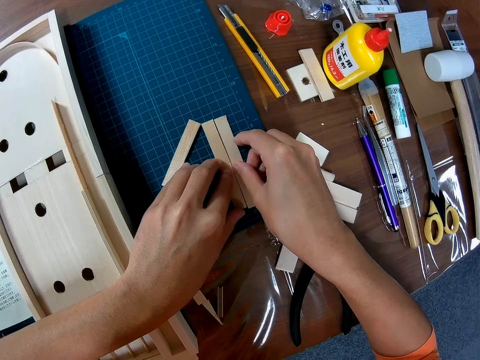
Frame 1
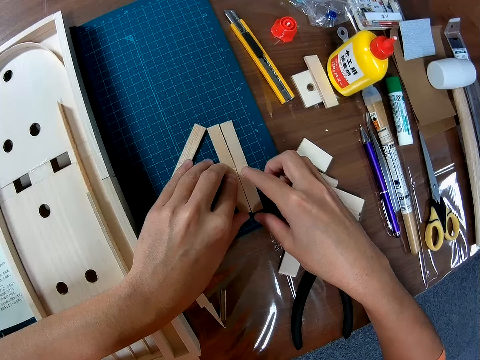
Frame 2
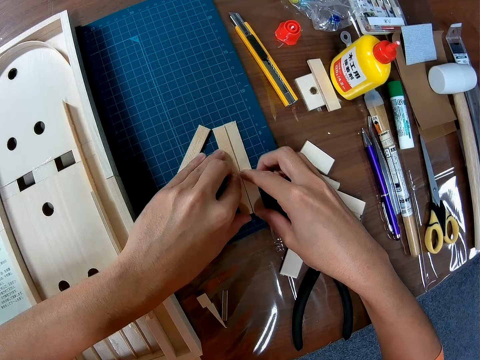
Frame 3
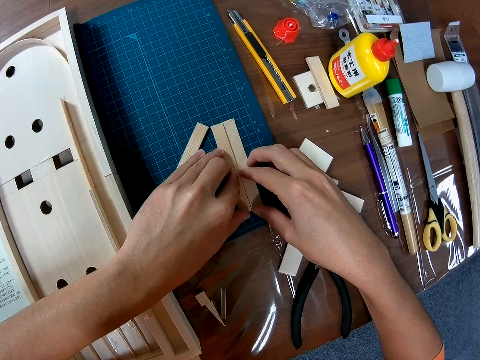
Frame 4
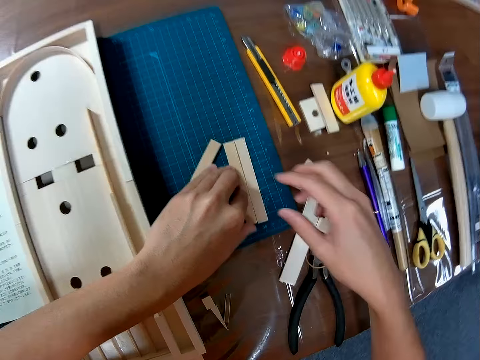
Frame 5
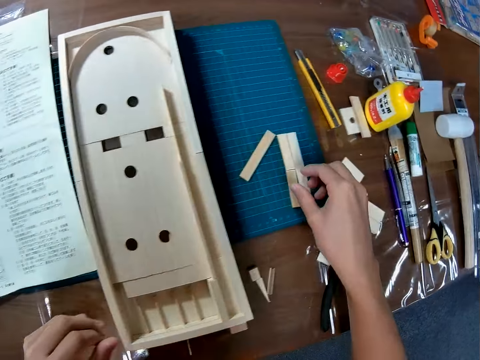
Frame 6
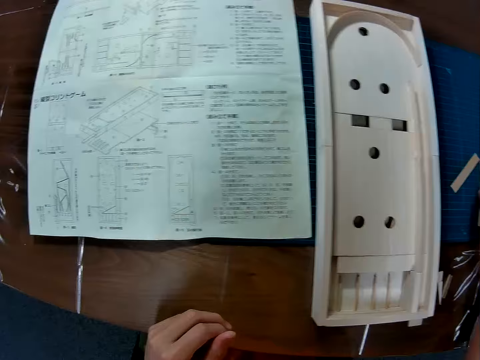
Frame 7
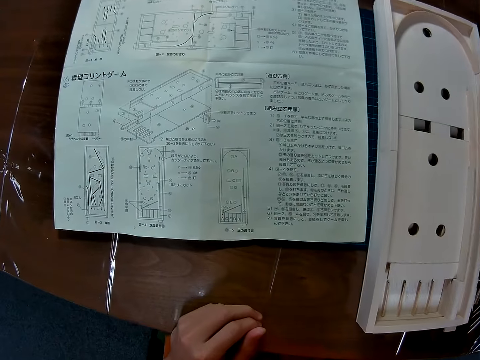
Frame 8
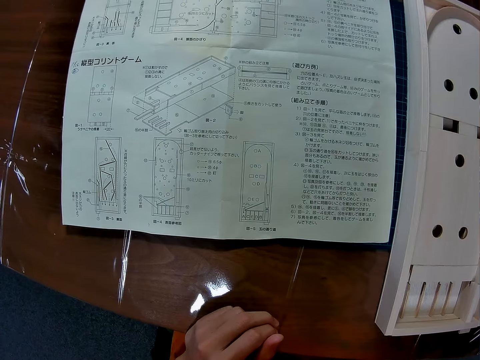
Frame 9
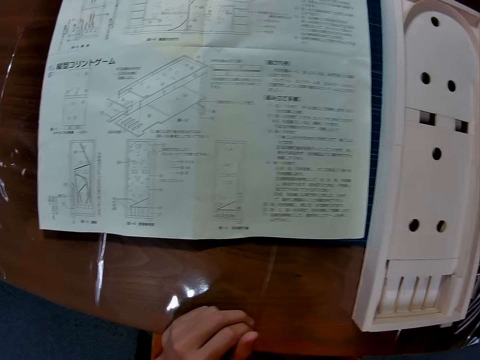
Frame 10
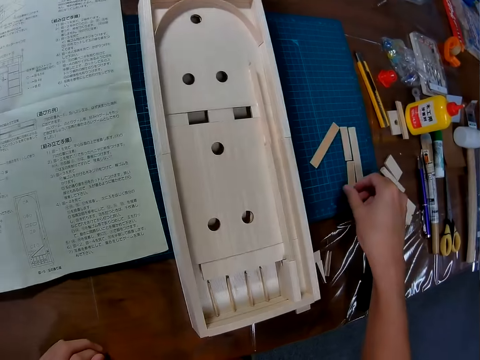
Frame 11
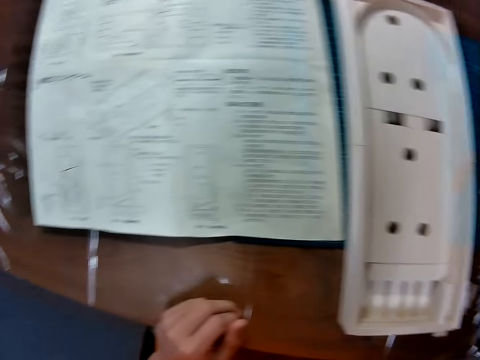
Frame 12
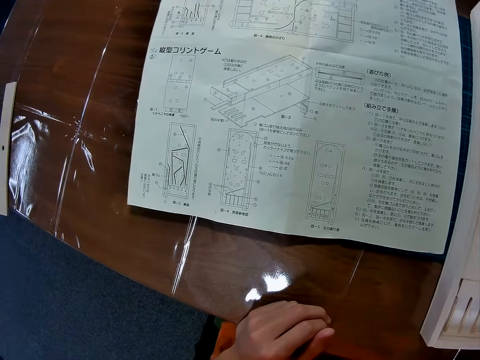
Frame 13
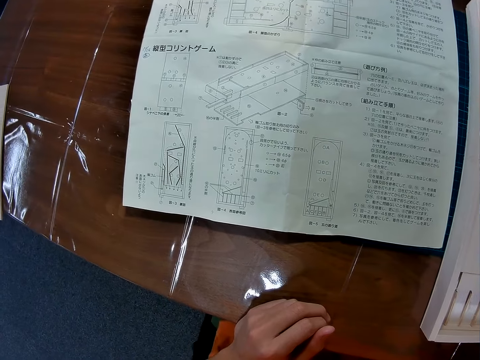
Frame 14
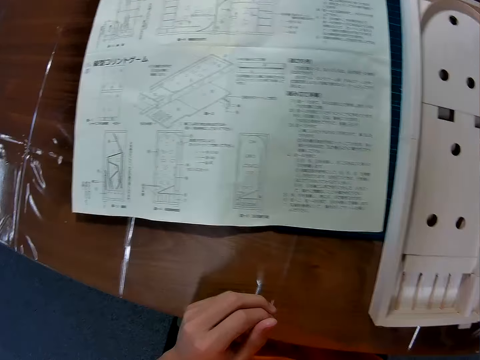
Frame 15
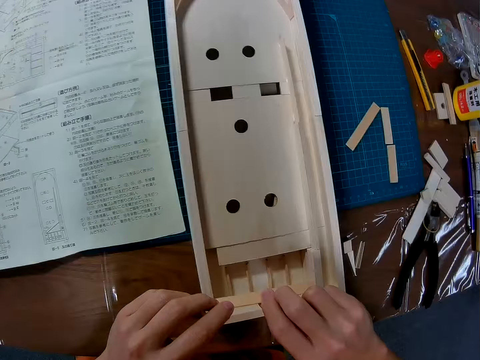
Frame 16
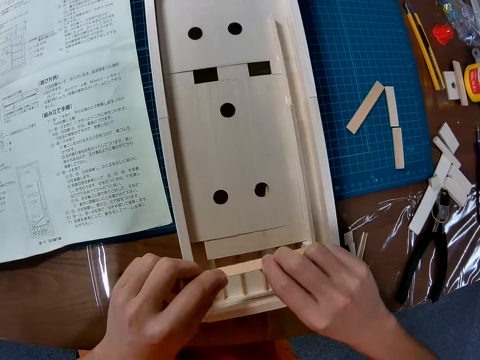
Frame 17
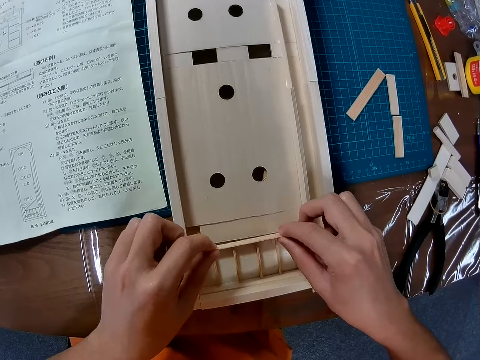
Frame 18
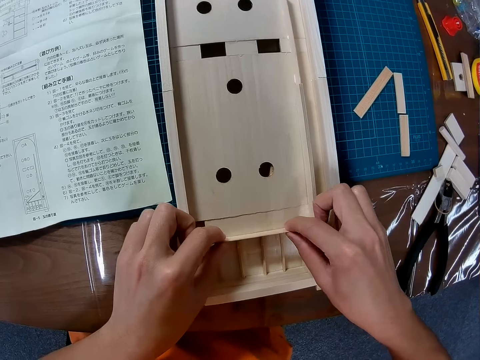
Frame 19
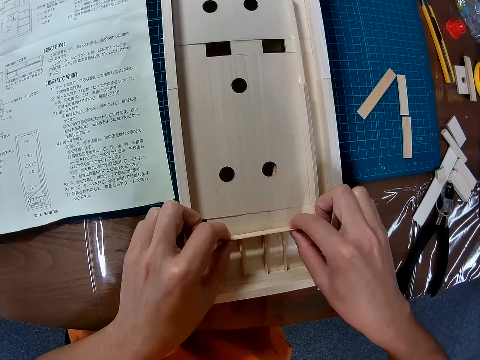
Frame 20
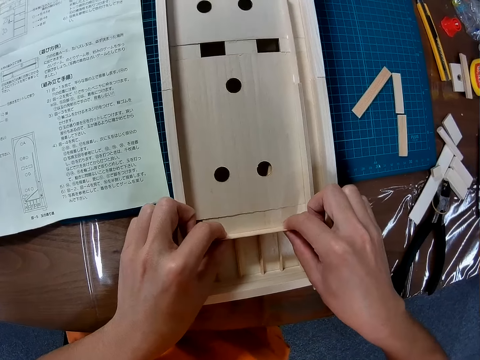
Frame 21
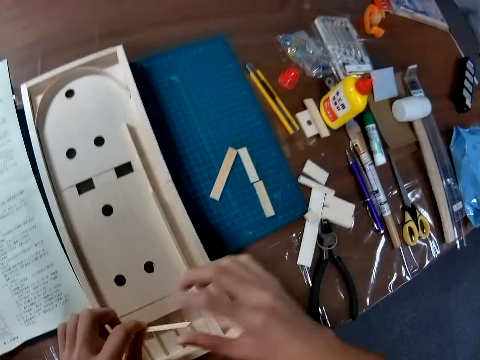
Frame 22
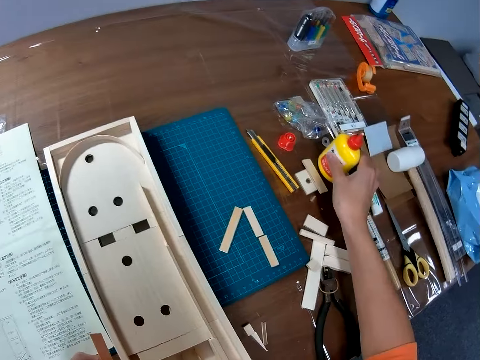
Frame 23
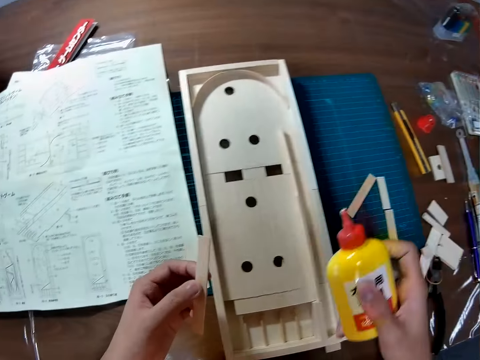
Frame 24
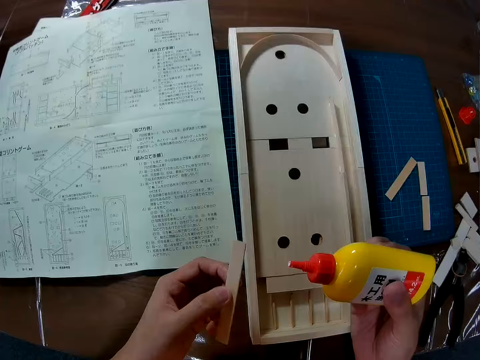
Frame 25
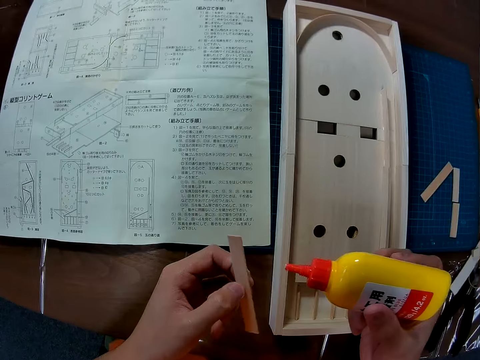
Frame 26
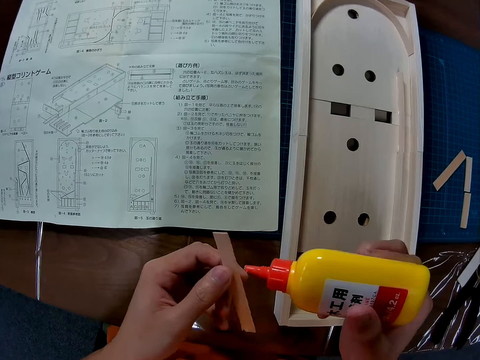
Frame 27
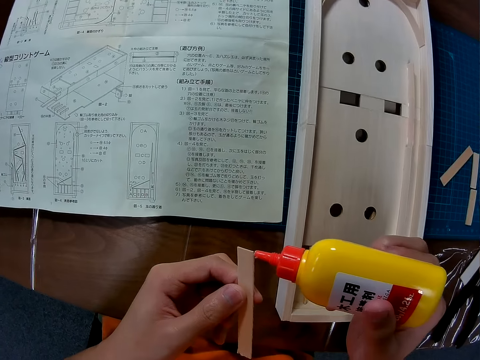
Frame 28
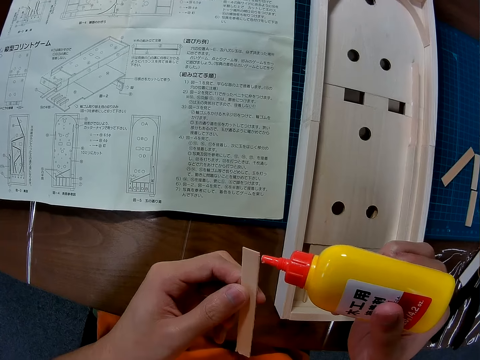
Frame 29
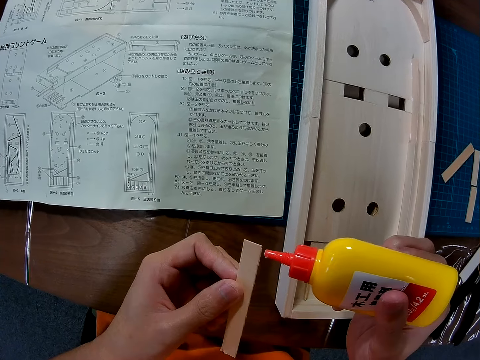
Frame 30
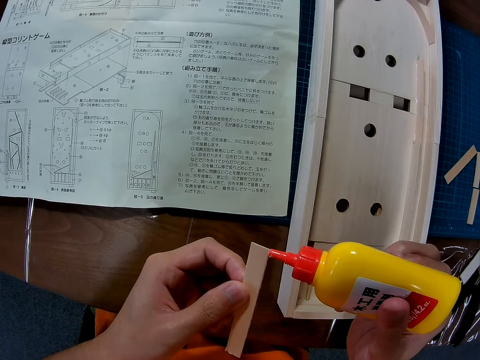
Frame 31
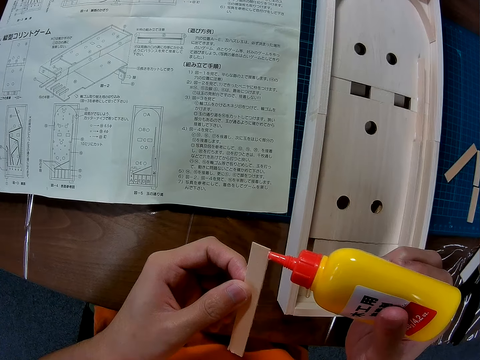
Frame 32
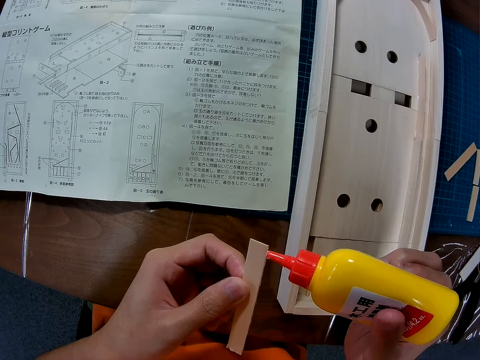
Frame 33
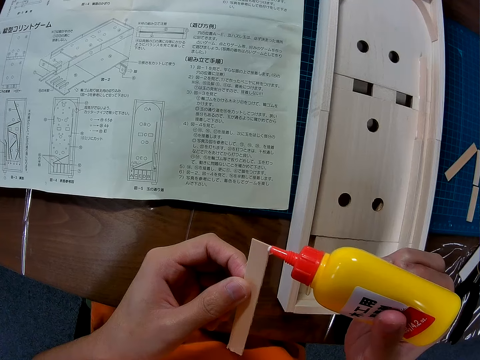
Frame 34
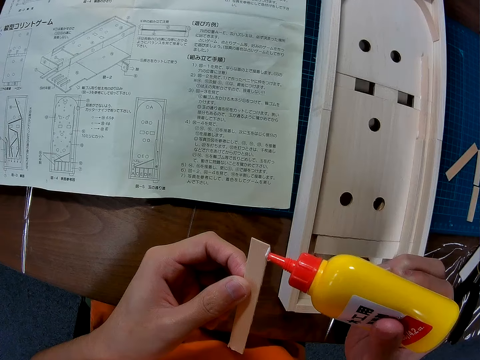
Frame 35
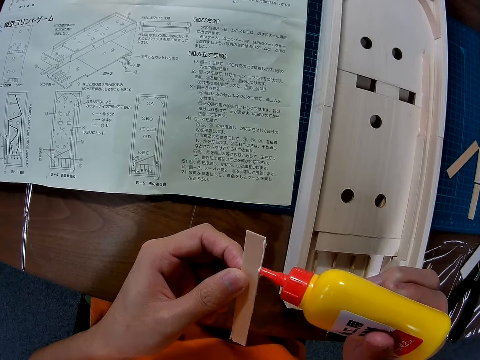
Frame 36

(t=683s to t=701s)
The camera wearer places the wood pieces side by side with a longer wood piece on the table. He looks at the sketch paper. He picks one of the wood pieces on the table. He looks at the sketch paper. He fixes the piece of wood. He places the wood piece on the wood craft. He takes the glue bottle from the table with his right hand. He applies the glue on the piece of wood.

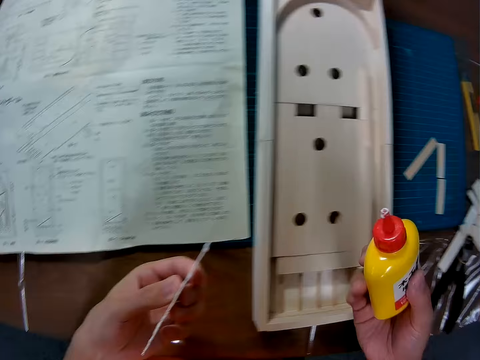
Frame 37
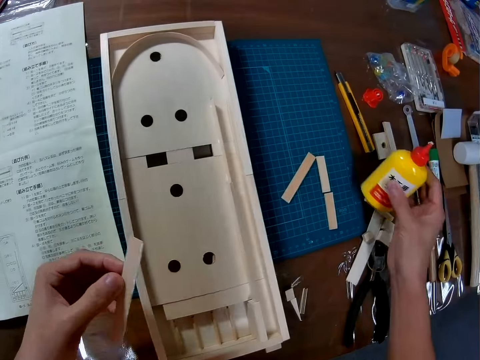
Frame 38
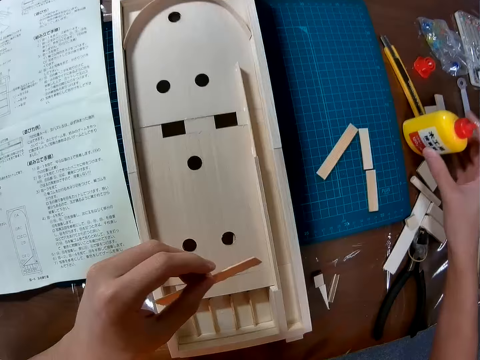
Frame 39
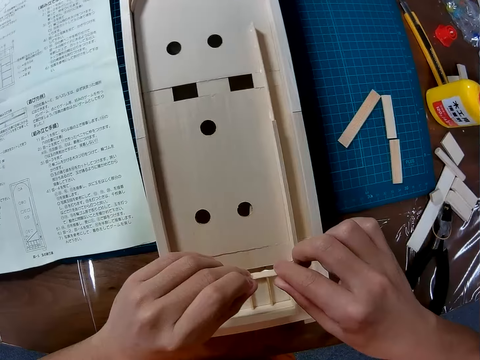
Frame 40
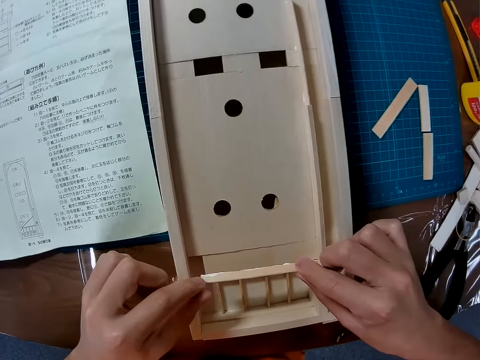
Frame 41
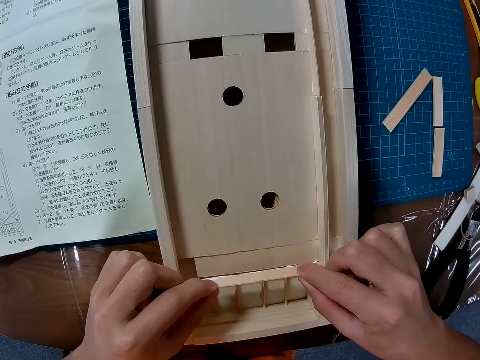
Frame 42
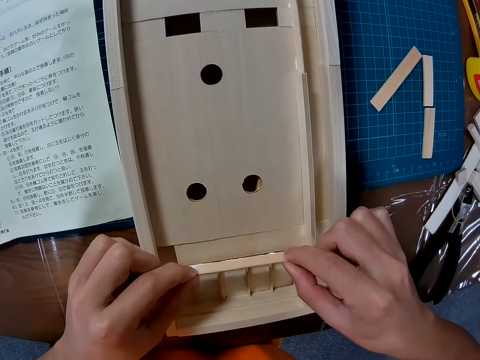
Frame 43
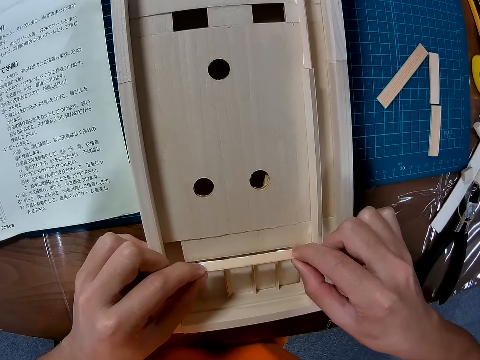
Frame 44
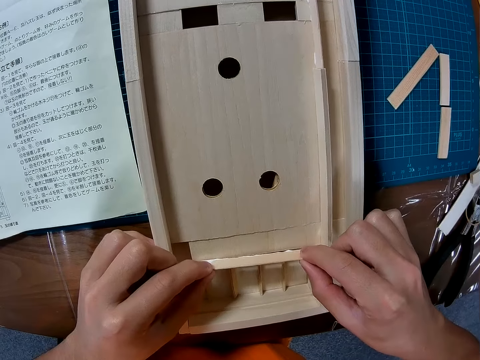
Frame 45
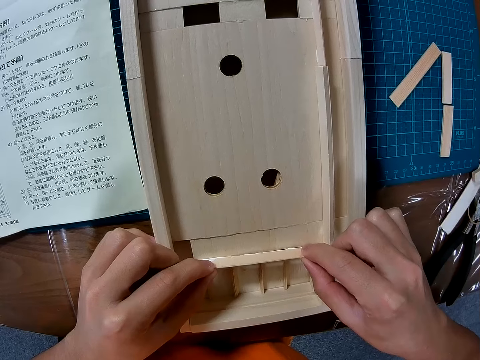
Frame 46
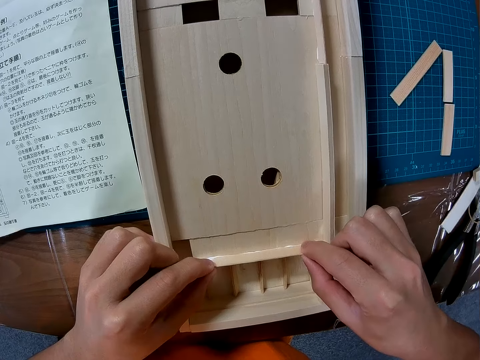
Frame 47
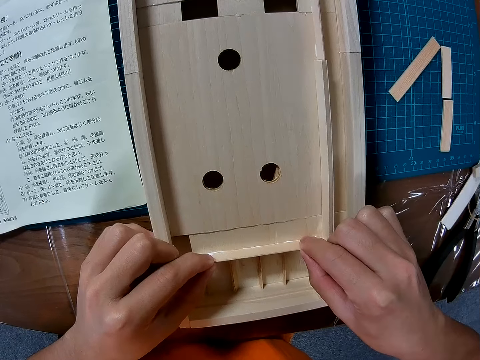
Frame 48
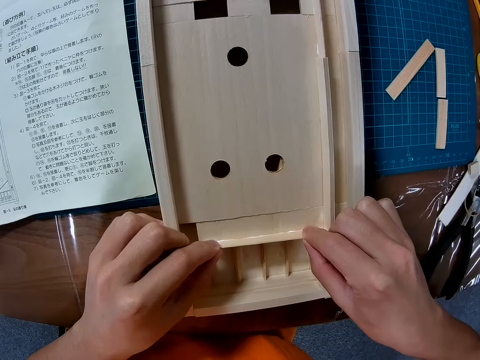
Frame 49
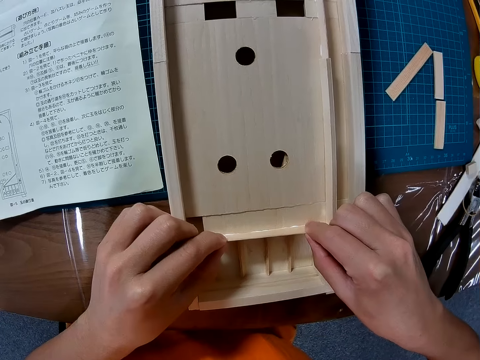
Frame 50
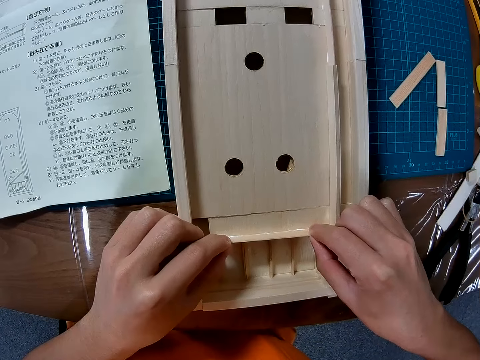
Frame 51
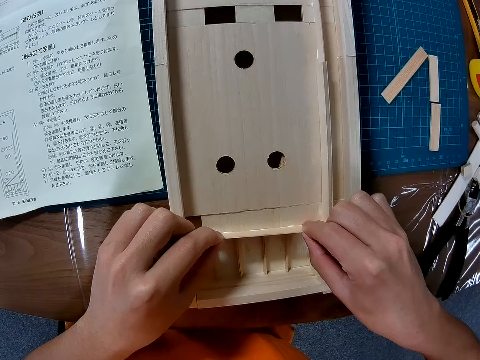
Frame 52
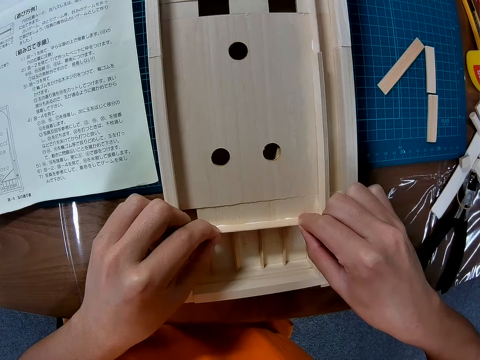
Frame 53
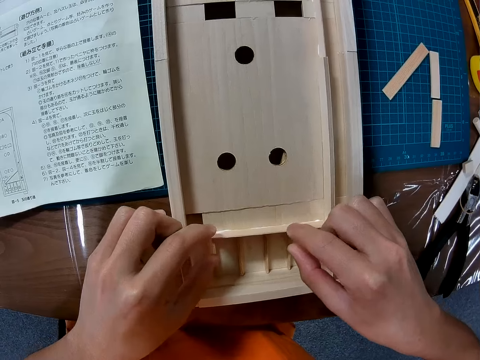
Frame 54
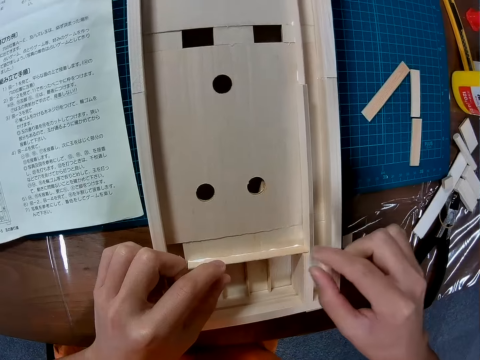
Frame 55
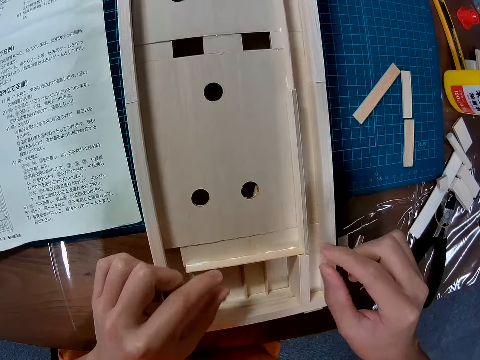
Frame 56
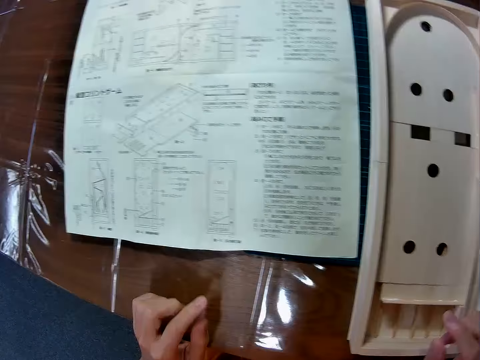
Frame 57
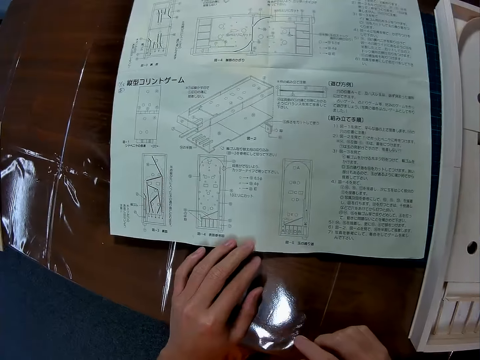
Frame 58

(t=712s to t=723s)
The camera wearer places the glue bottle on the table. They fix the wood piece on the wood craft.
